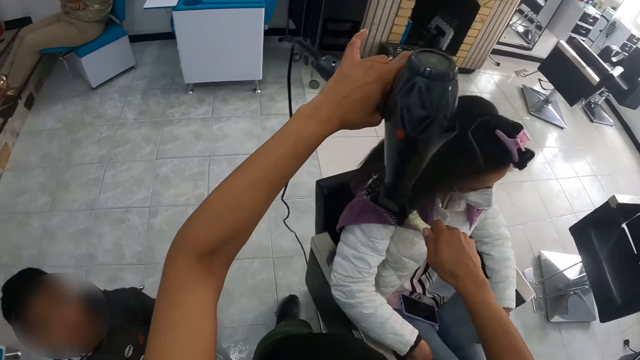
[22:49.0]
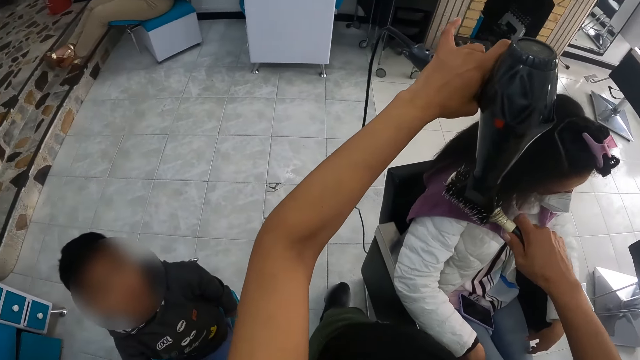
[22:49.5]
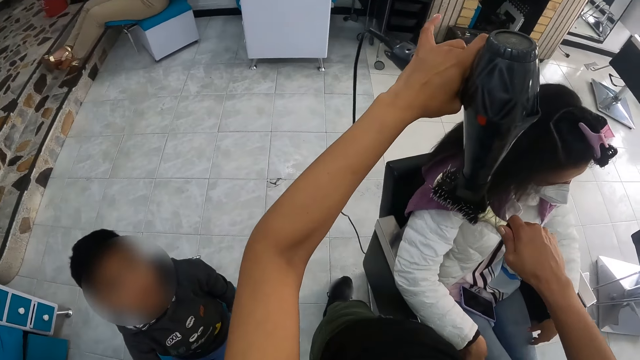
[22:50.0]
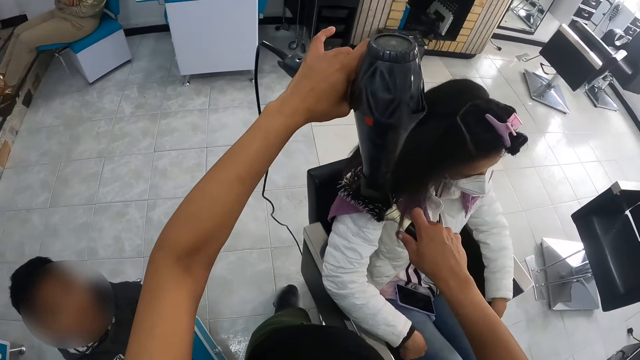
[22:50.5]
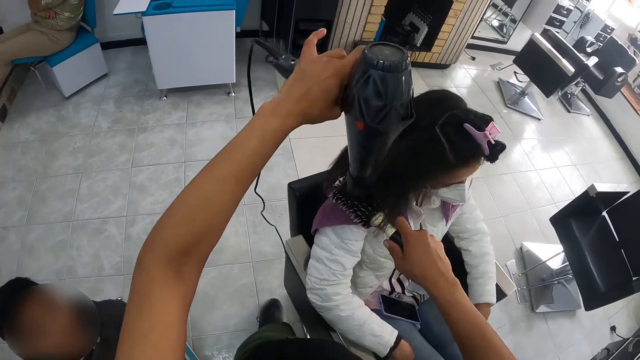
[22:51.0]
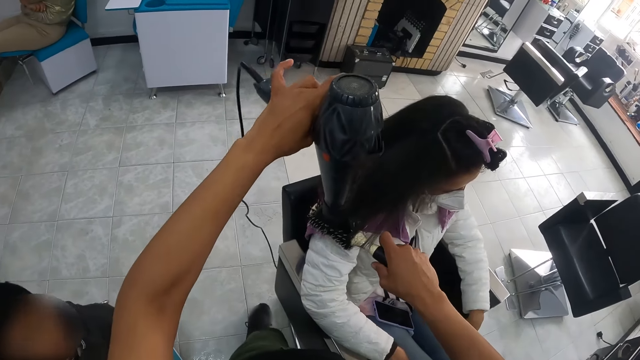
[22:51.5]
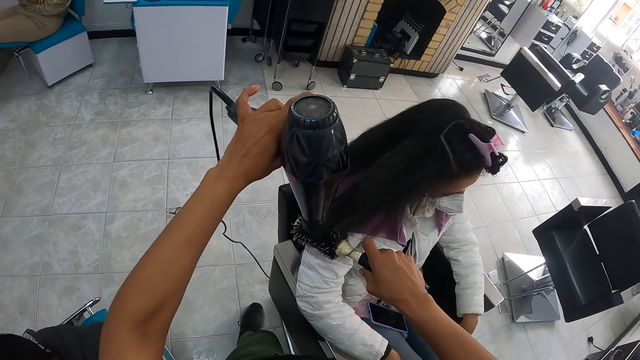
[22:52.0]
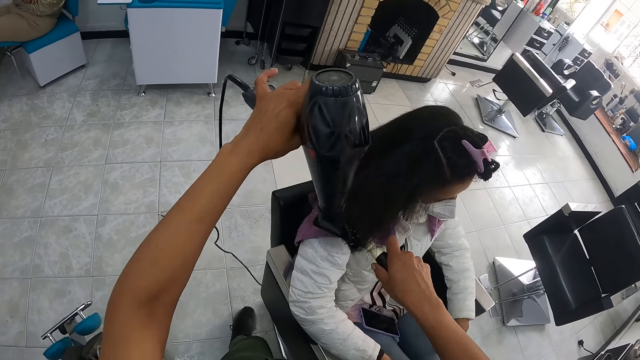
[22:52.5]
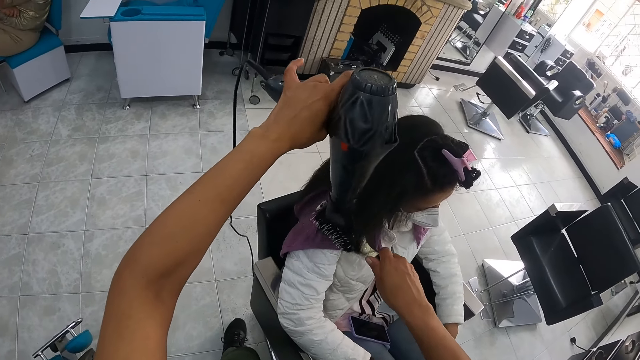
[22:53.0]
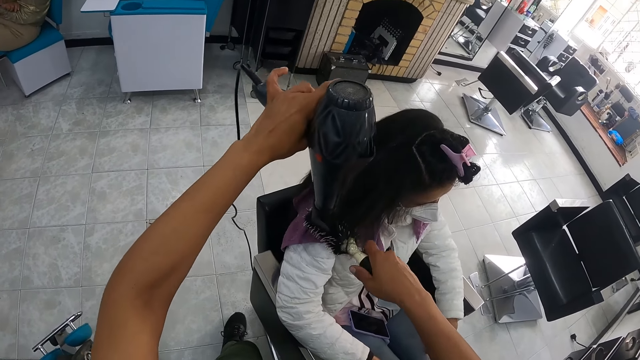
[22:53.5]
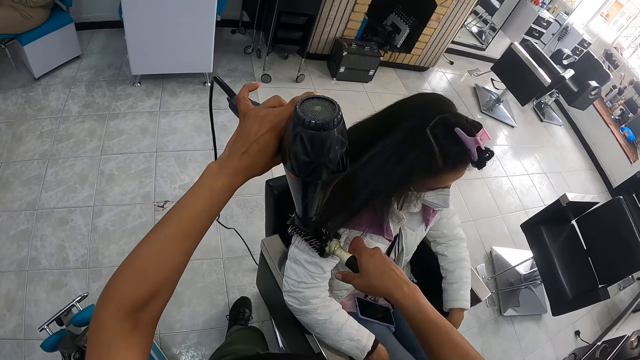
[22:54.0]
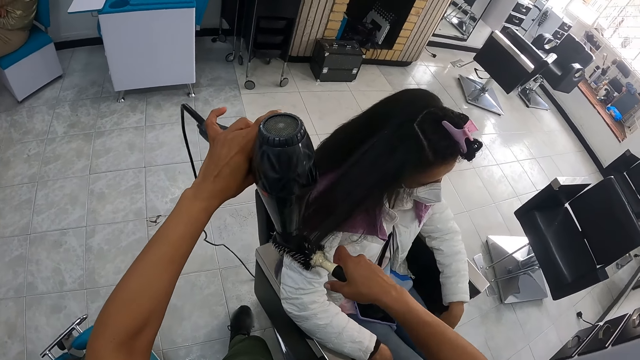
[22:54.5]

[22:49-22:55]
The camera wearer interacts with a boy.

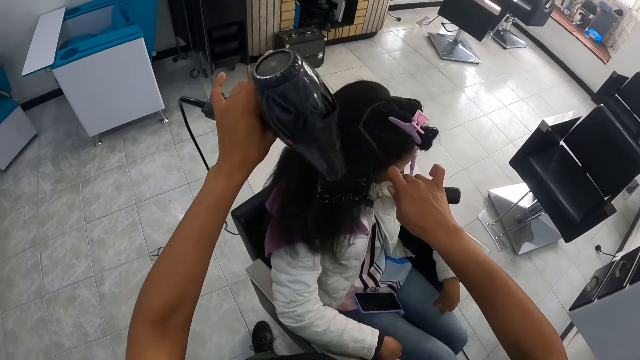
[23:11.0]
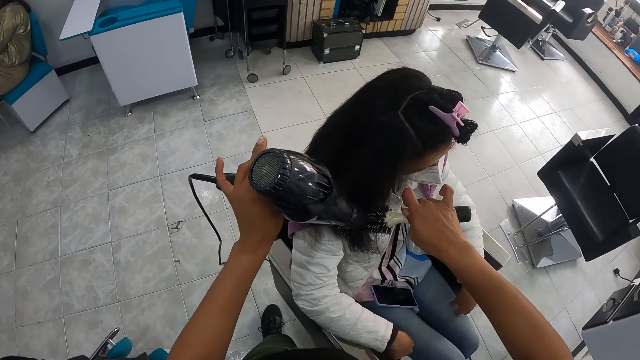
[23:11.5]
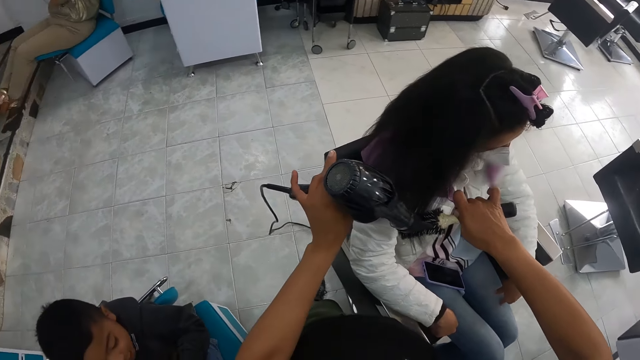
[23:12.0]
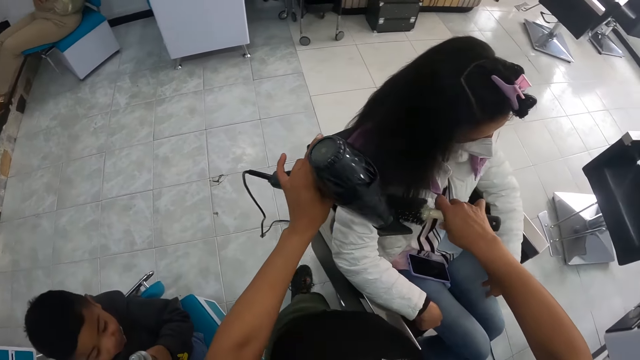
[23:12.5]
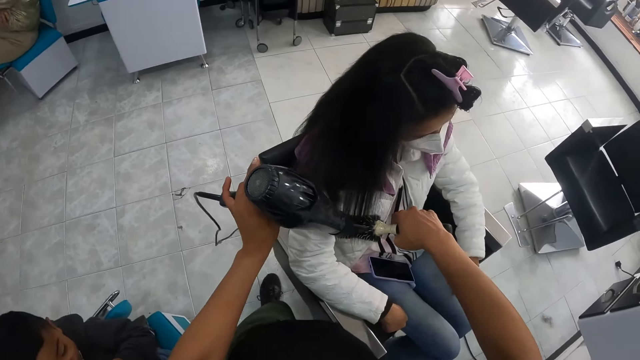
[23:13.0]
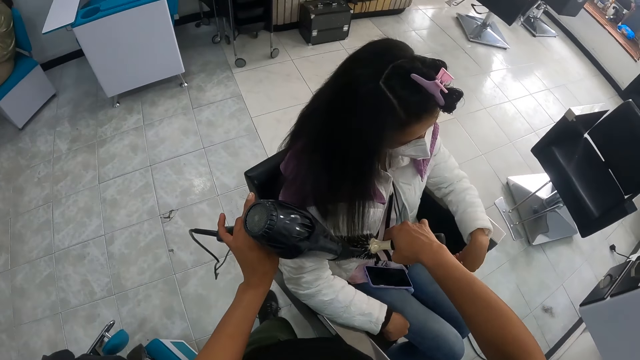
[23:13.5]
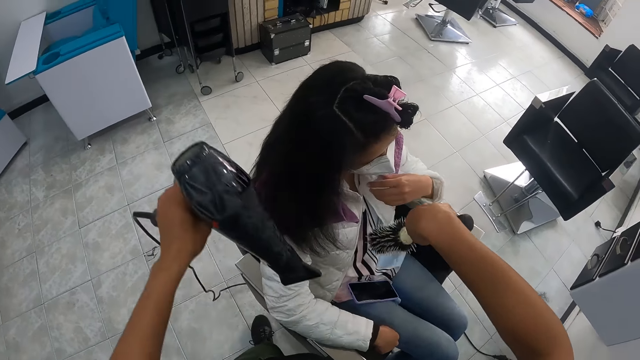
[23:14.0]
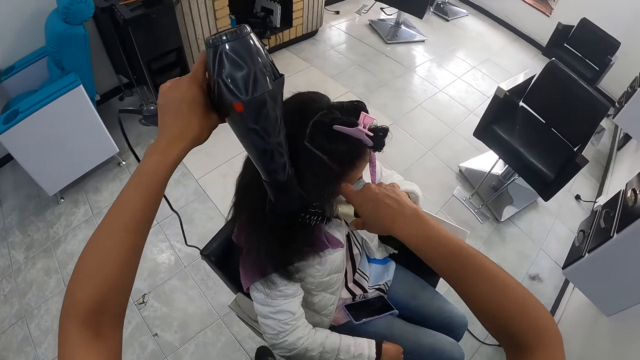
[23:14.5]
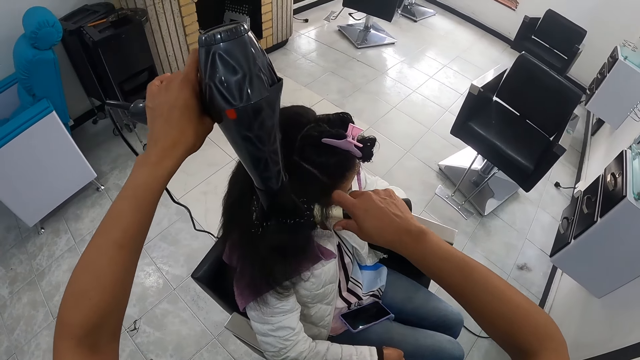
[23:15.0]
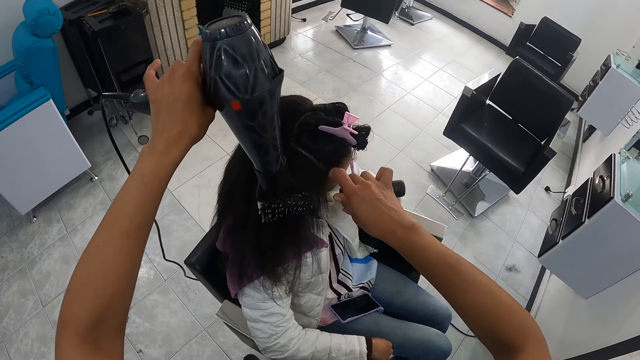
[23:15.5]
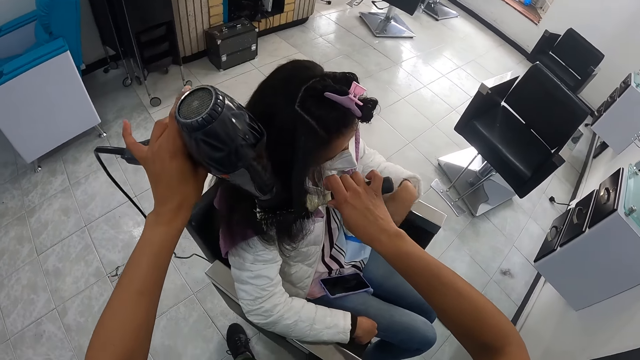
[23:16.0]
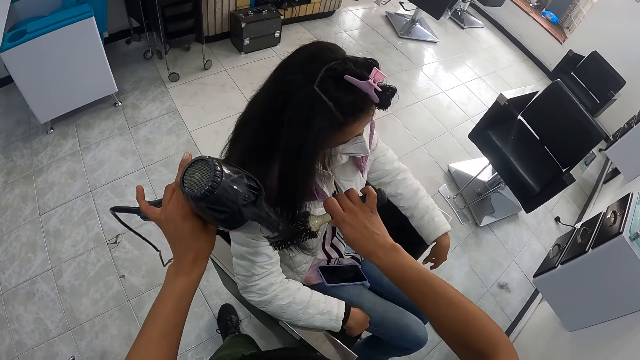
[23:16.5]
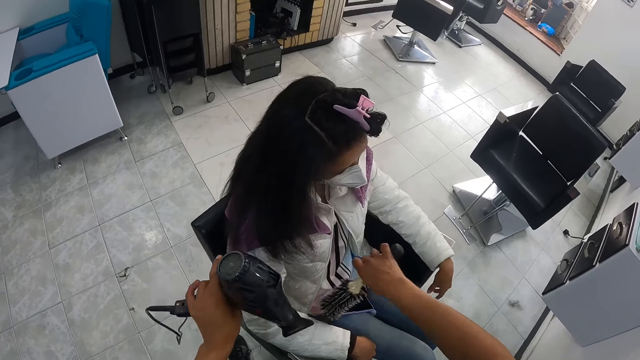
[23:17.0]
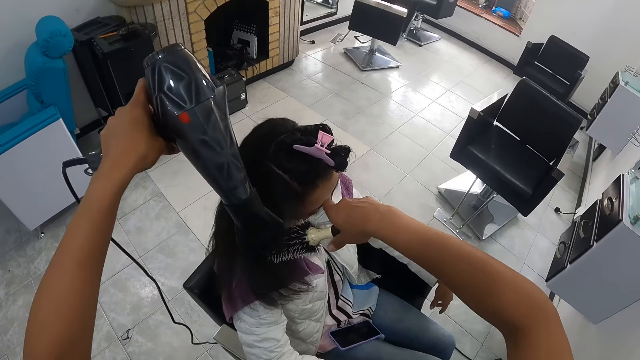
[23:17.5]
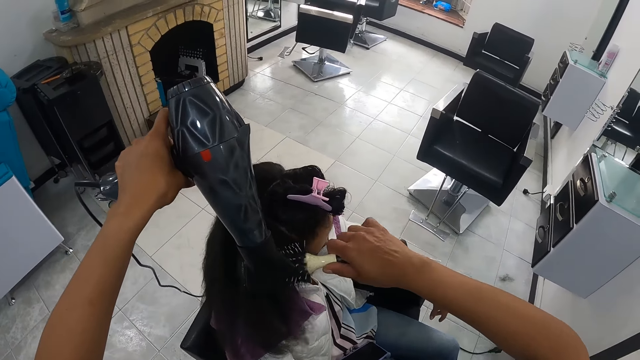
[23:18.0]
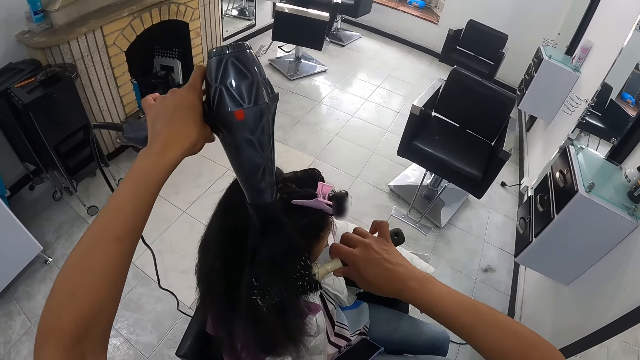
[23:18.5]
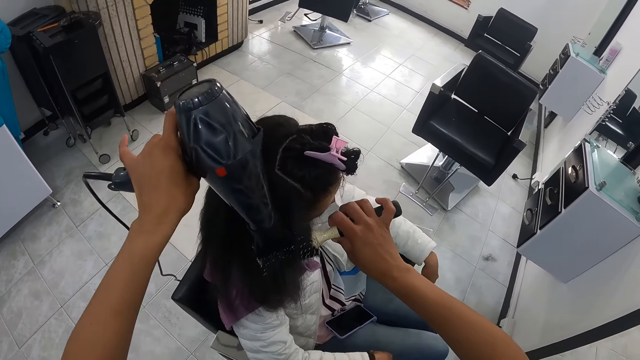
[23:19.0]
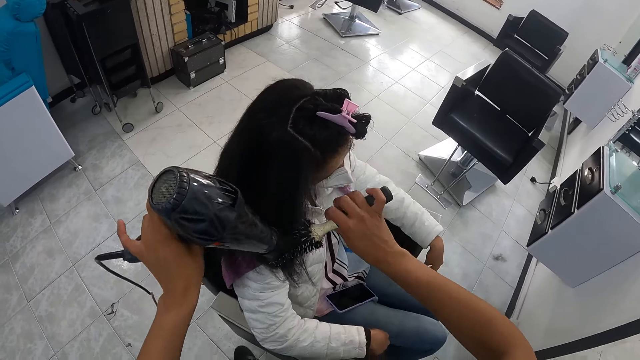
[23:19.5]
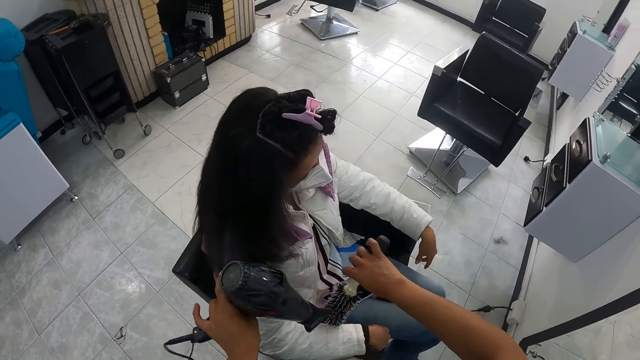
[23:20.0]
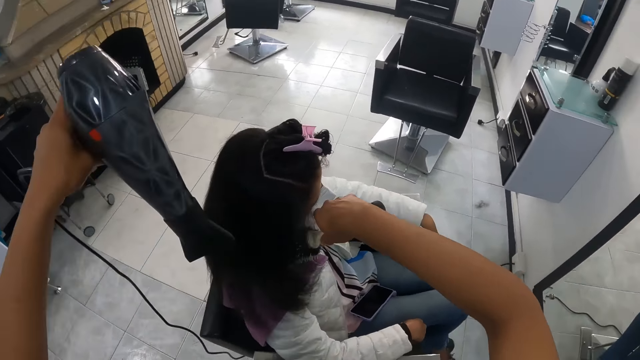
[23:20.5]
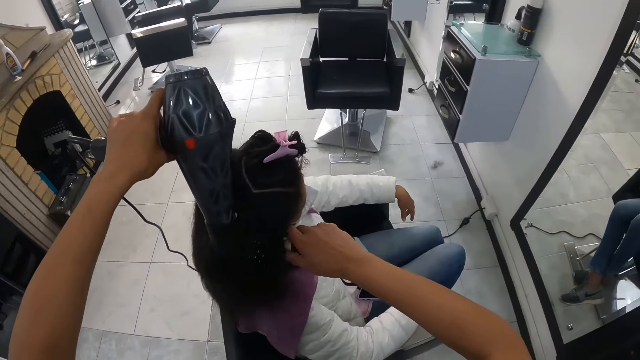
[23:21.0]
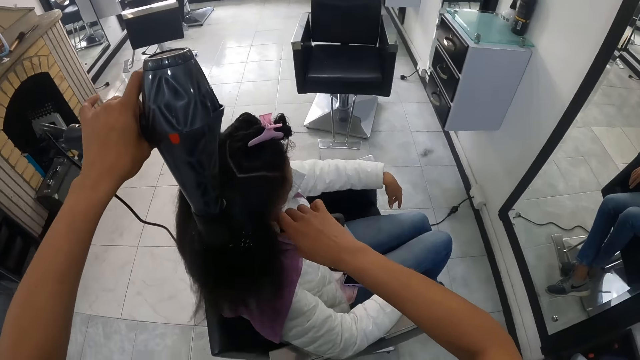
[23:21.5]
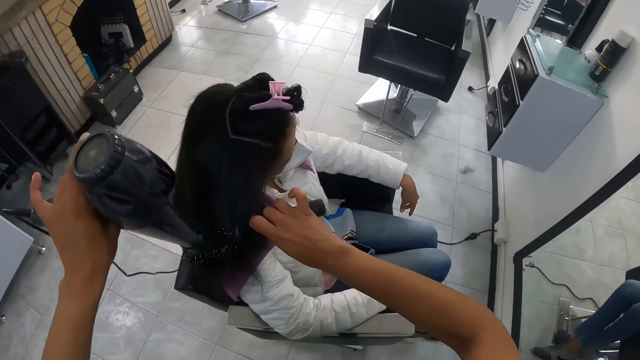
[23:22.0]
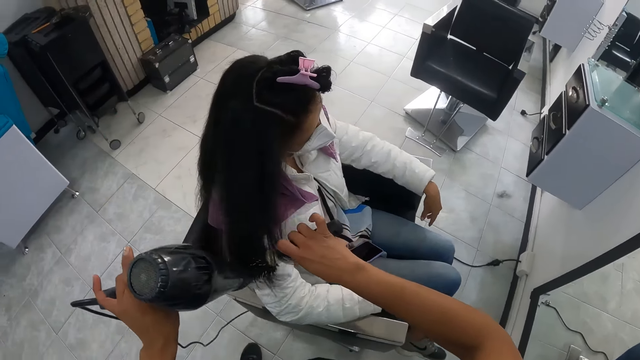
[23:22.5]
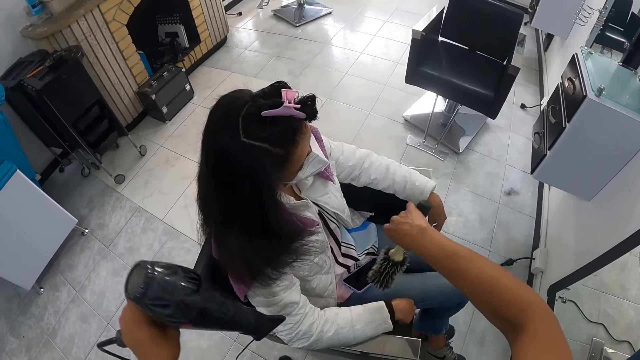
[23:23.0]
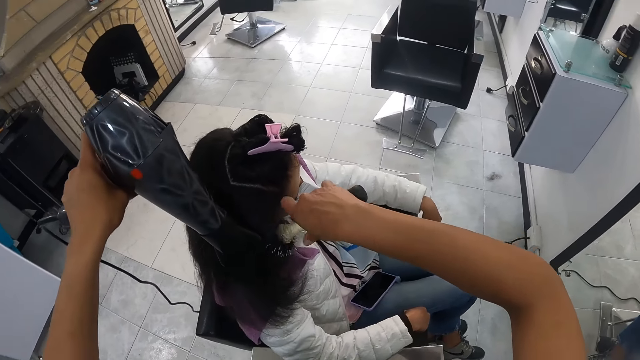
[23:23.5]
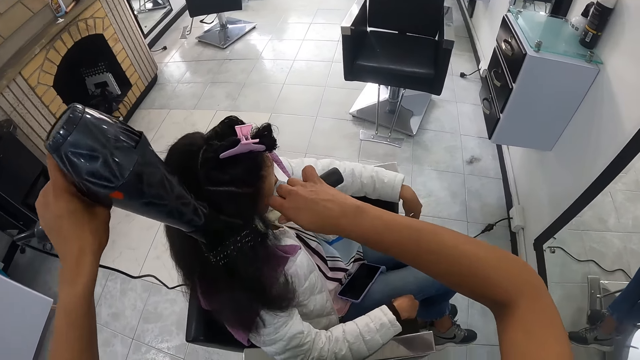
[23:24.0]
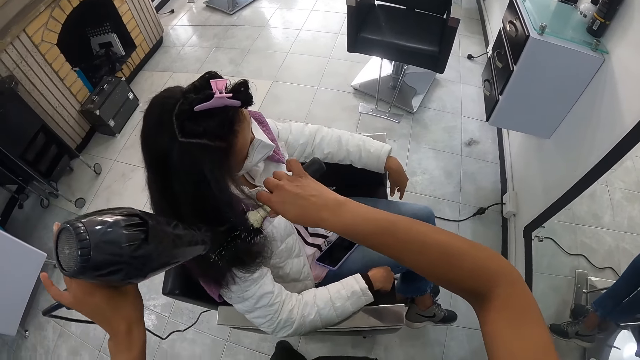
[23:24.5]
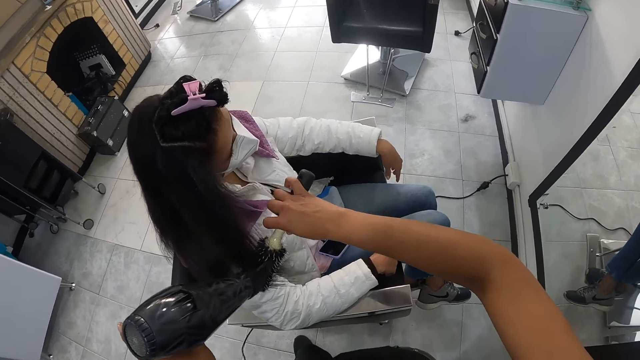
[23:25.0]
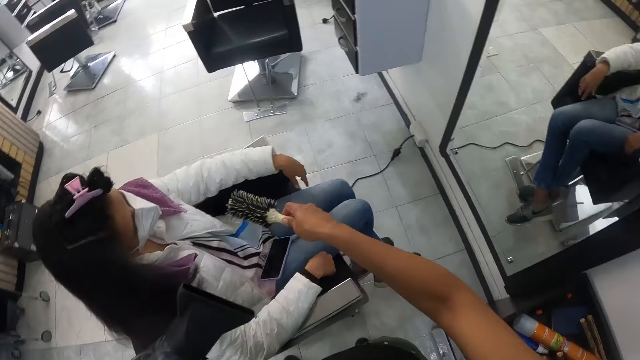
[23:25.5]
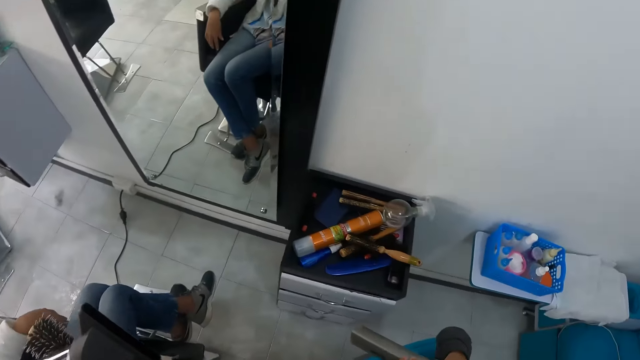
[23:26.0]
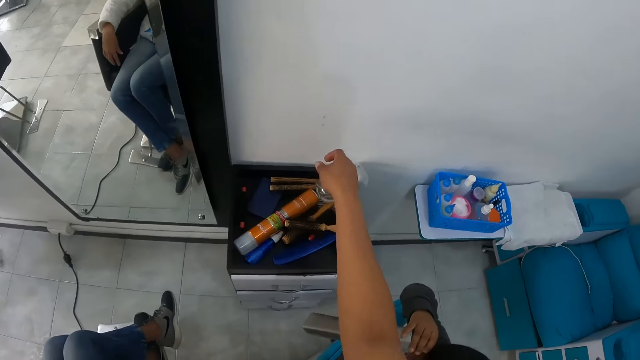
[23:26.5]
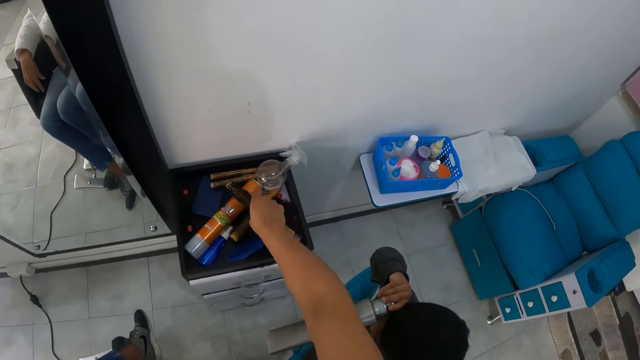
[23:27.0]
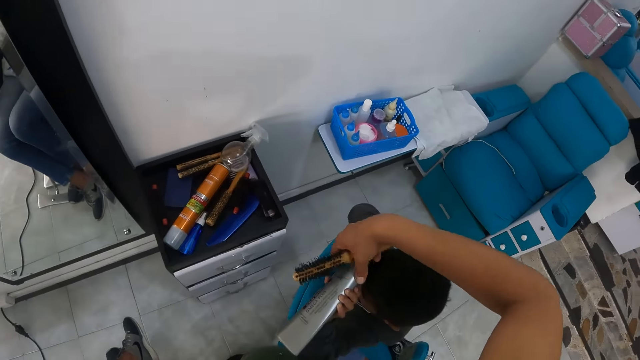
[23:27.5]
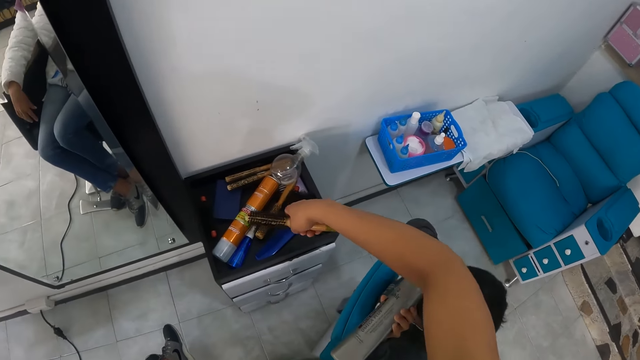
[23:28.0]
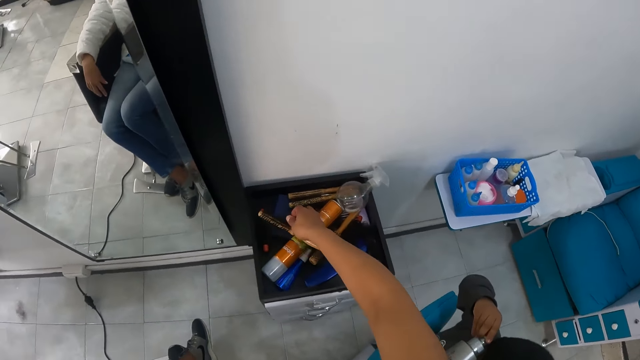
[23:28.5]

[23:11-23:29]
A boy holds a tube in his left hand. The camera wearer passes the comb from her right hand to her left hand. She looks around the salon. The boy holds the tube in both hands. The camera wearer picks up a brush from a cabinet with her right hand. She drops the brush on the cabinet with her right hand.
